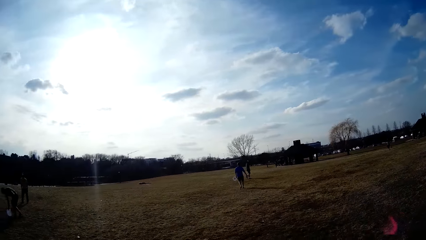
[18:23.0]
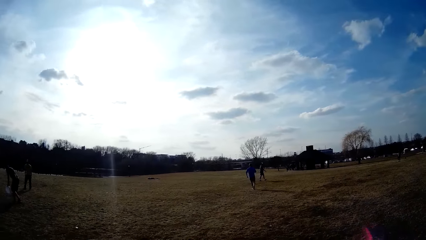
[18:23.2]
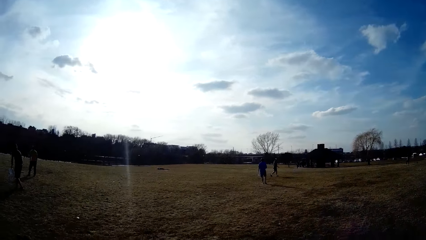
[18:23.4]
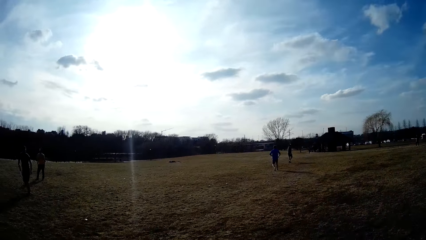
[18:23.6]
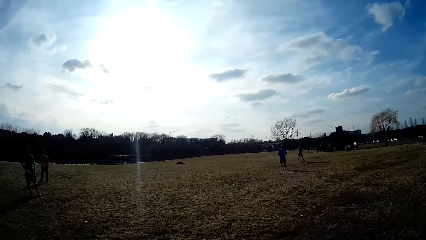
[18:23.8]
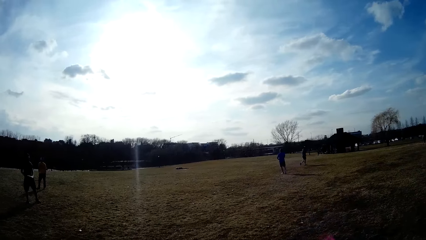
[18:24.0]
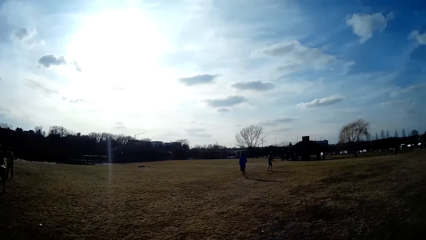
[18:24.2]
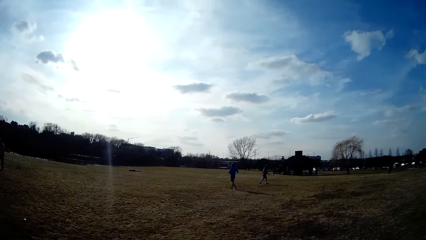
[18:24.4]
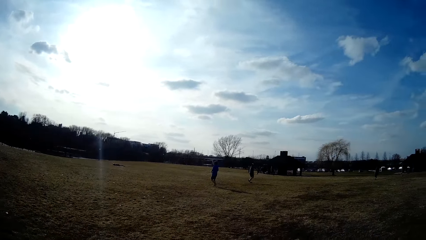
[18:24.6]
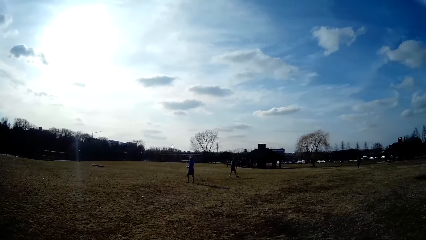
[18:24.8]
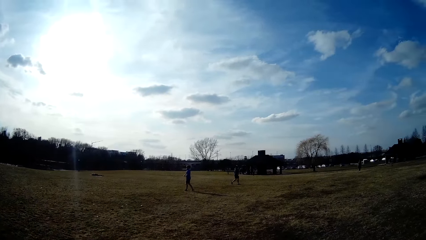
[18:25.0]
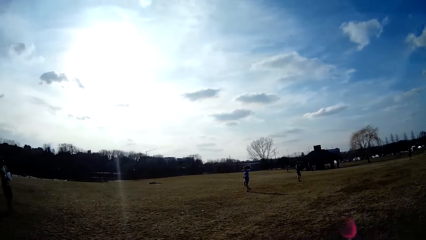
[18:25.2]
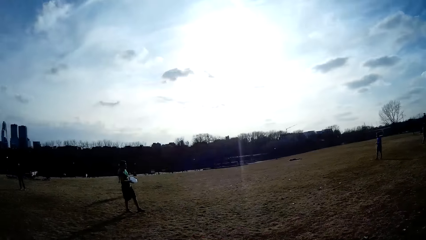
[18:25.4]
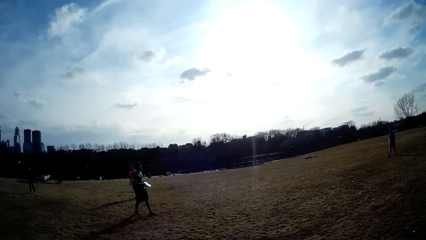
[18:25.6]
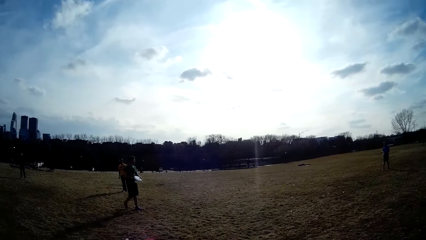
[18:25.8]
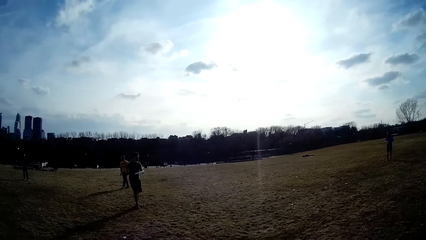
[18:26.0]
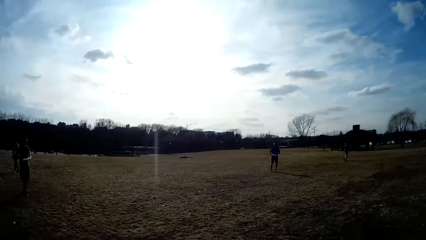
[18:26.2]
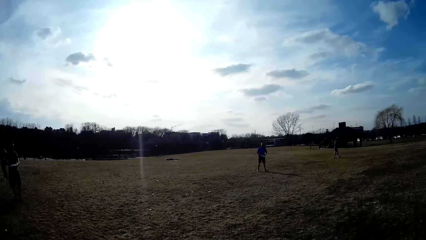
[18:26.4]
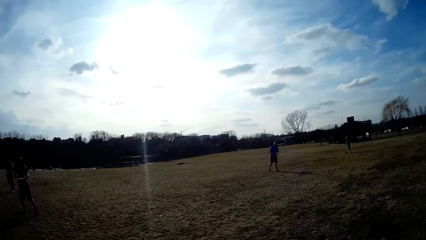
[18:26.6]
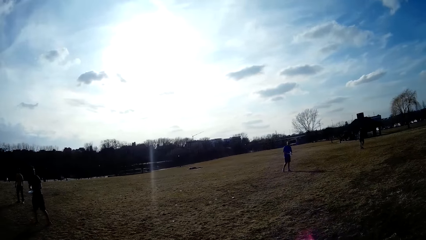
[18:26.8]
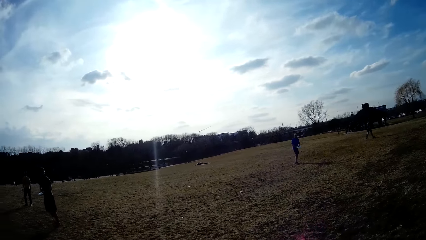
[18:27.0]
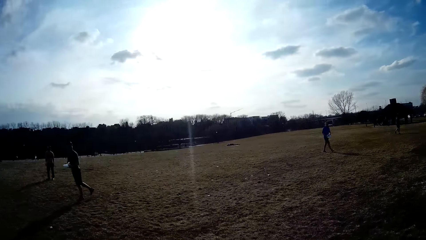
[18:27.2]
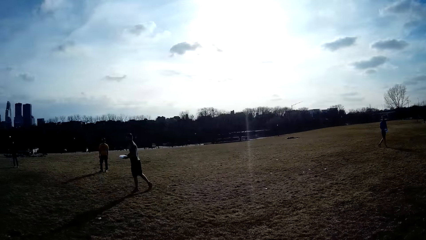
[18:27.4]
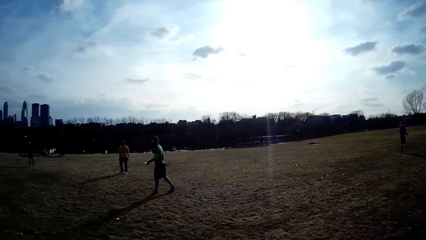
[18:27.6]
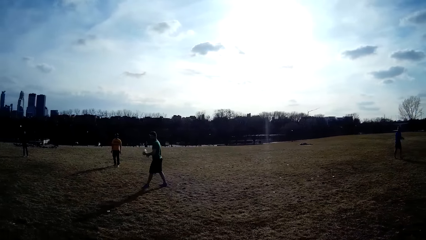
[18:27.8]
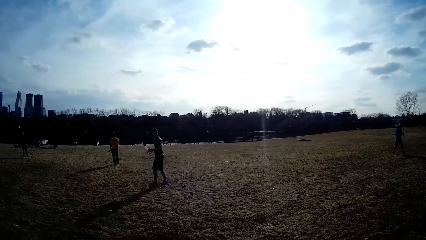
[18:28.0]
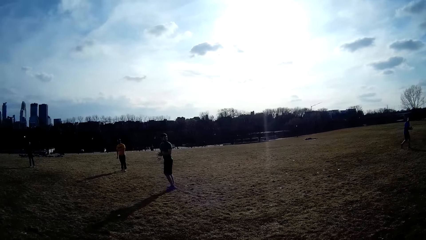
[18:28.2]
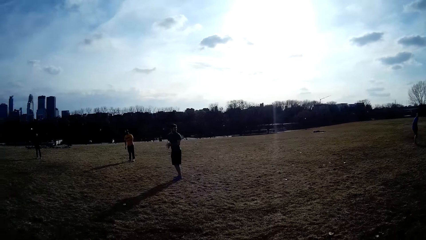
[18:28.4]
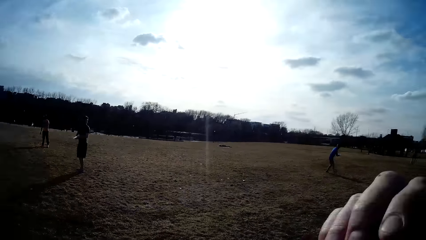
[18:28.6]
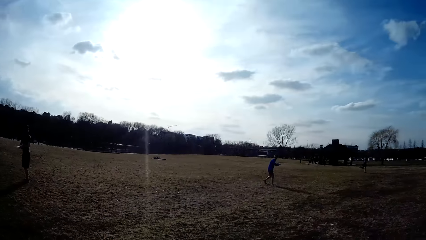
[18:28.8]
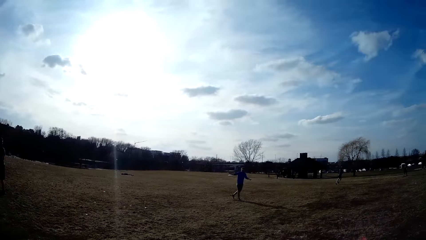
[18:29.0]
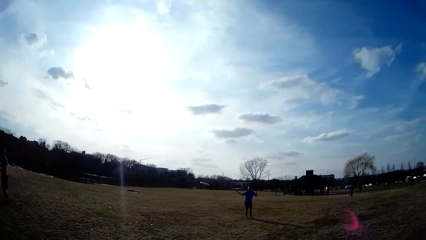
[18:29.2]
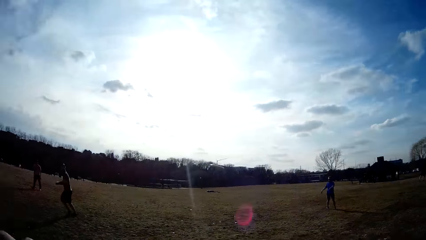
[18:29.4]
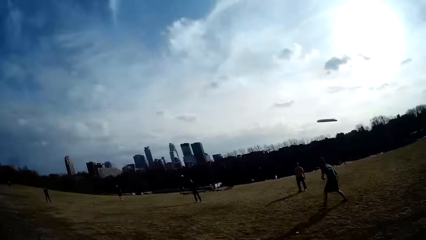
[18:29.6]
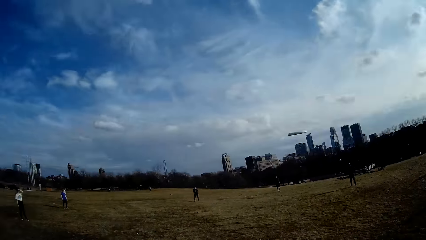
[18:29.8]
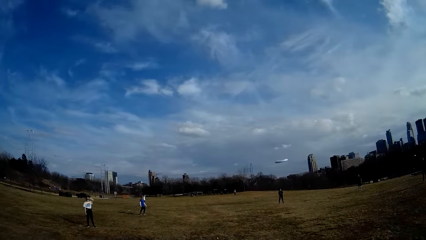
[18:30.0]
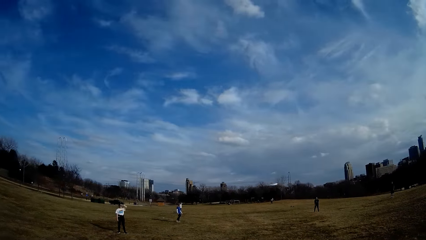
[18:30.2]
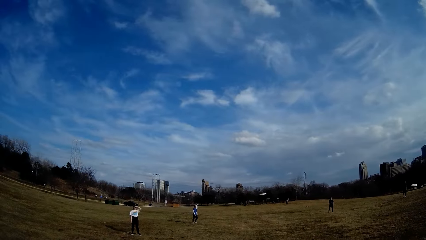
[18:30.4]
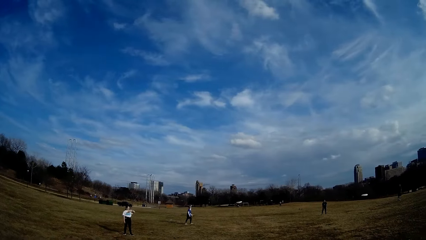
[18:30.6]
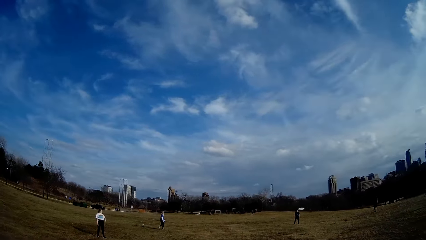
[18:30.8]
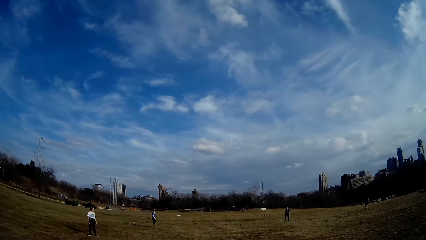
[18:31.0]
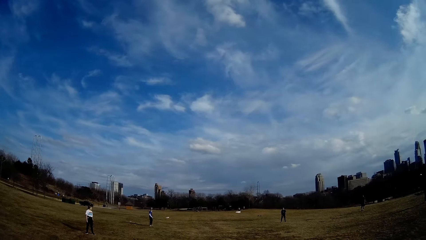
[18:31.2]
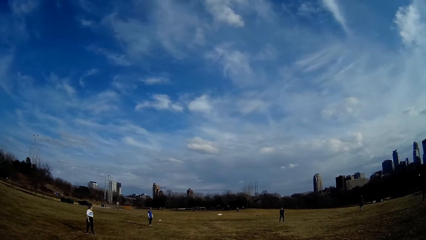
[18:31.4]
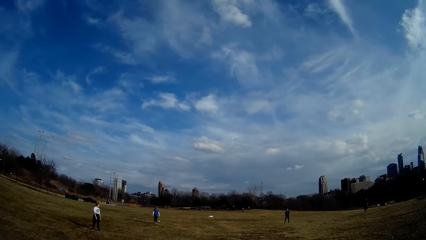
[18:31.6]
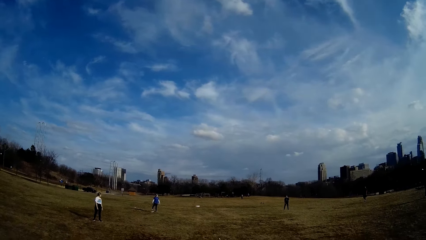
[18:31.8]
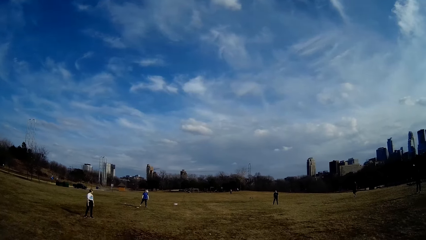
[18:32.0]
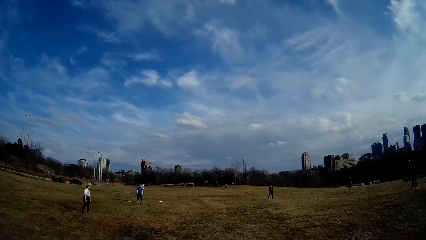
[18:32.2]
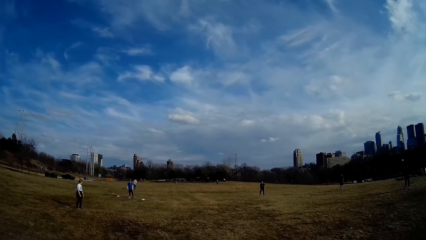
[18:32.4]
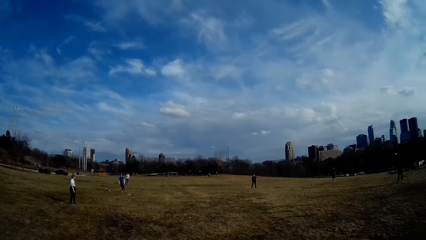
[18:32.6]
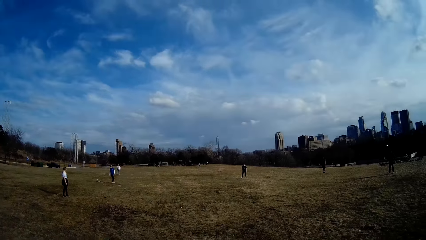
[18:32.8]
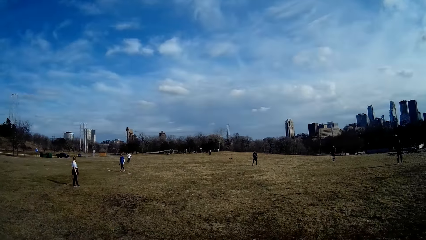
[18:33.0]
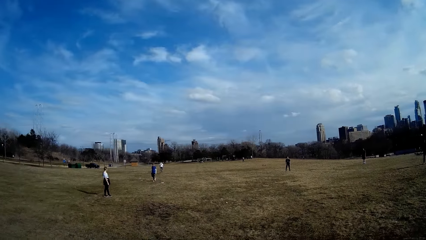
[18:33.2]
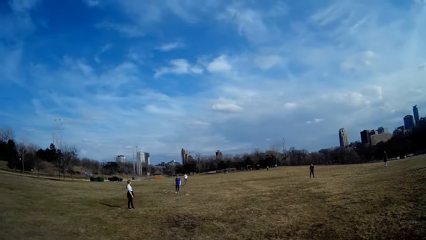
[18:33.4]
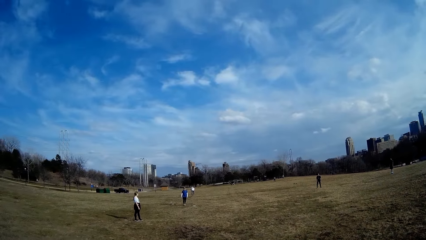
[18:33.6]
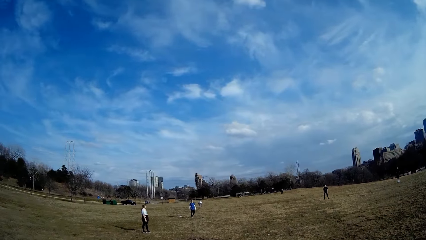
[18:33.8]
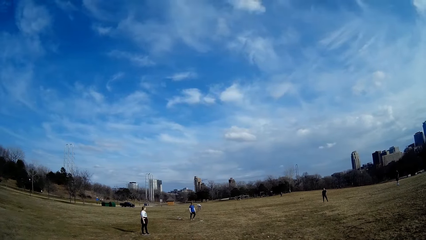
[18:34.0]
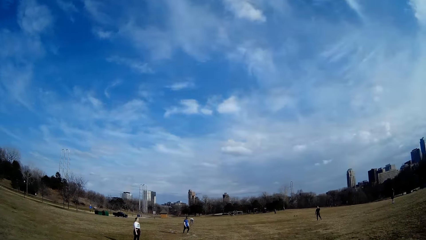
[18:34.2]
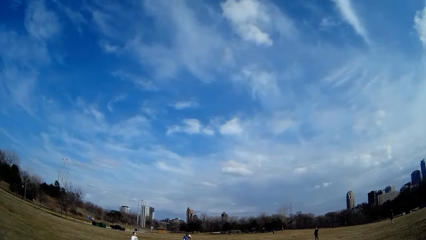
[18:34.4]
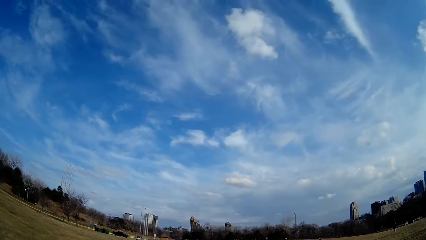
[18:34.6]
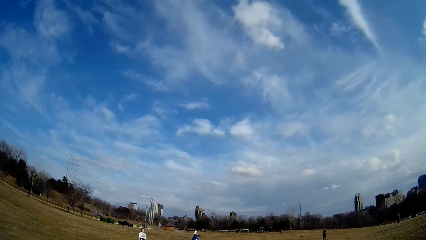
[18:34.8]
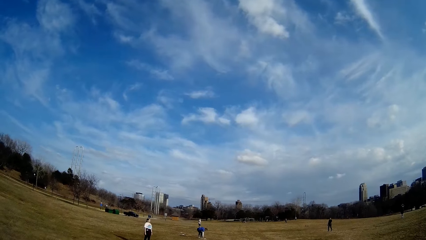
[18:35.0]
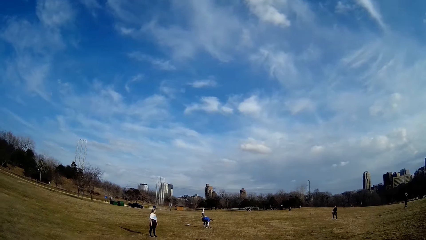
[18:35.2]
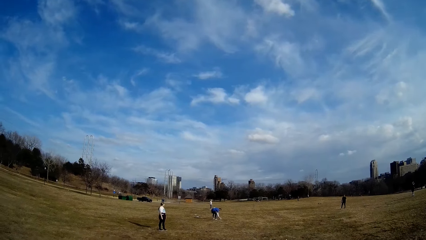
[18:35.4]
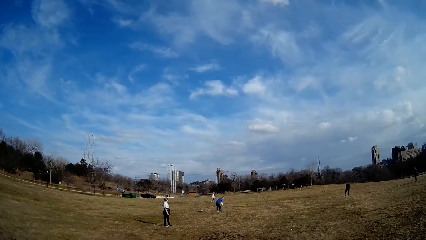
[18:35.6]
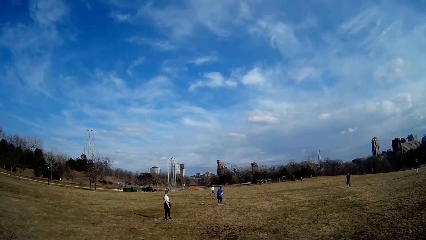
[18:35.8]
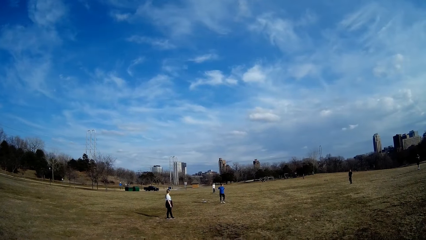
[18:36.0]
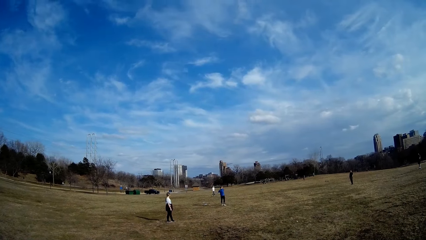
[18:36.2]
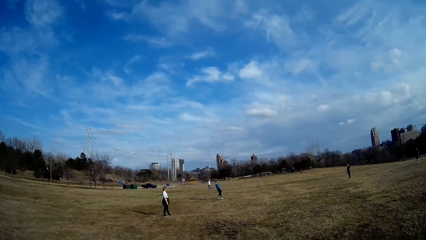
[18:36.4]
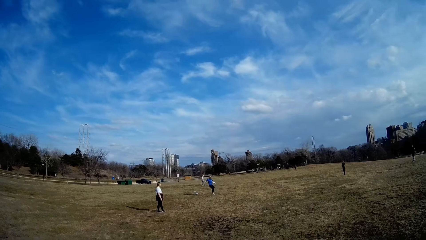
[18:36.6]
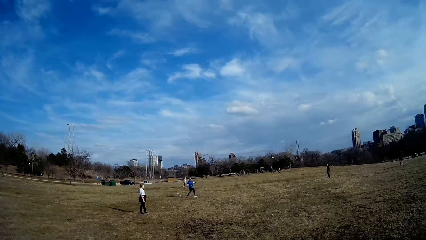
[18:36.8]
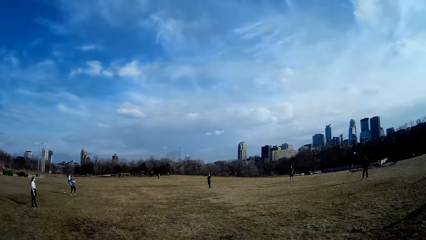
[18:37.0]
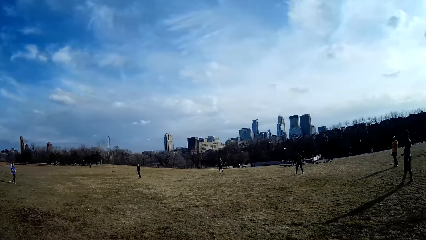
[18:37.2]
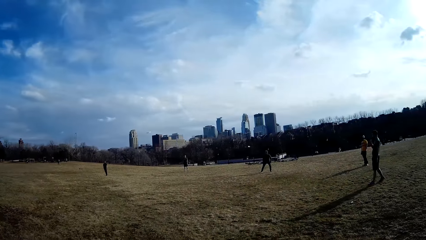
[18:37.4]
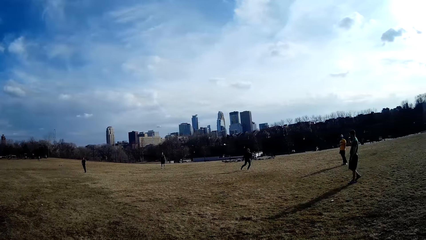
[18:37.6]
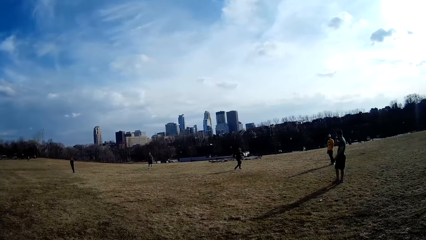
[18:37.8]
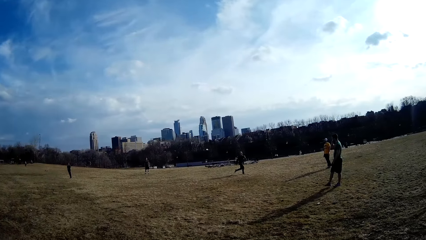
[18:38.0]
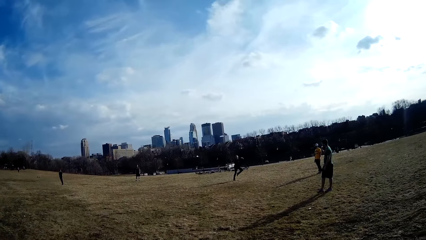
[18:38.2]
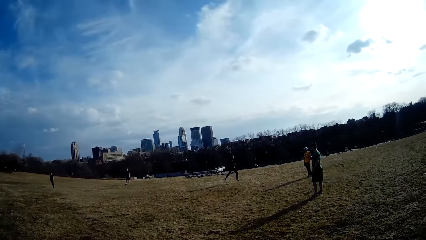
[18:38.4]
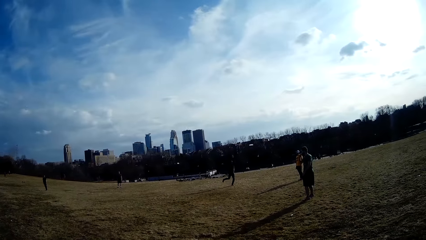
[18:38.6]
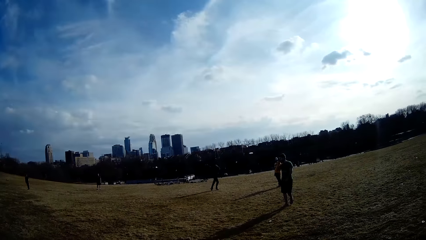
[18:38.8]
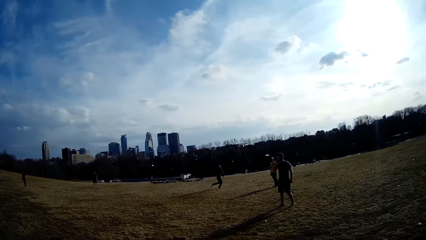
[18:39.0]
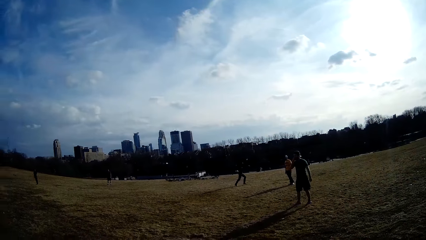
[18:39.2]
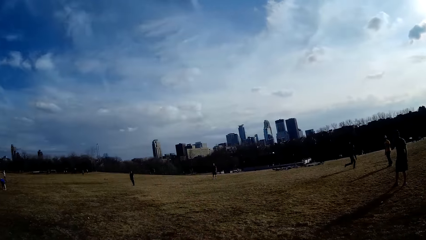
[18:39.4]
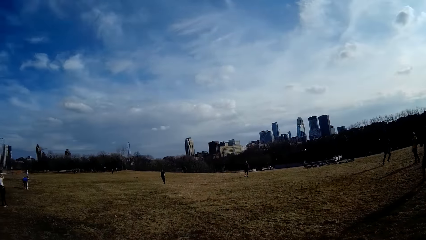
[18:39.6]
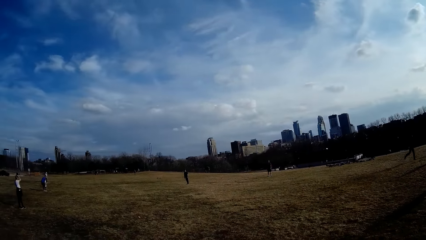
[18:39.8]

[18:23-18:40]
A man picks the white slate on the ground with his right hand. The man holds the white slate with both hands and flips the white slate. Another man throws the slate in the air. A woman shields her eyes with her left hand. The first man throws the white slate in the air. A person plays handball on the ground with a different plate-like ball. Another man walks towards the white slate. The man picks up the white slate and throws the white slate in the air. Another man makes for the white slate in the air.
